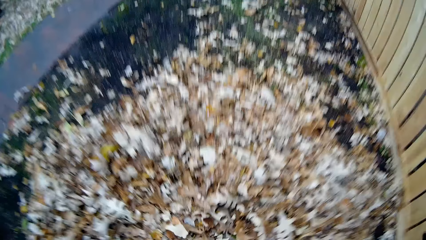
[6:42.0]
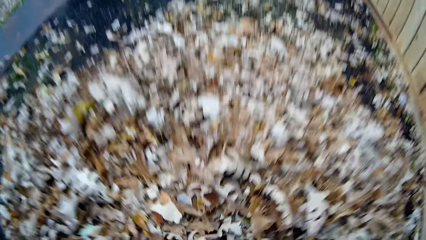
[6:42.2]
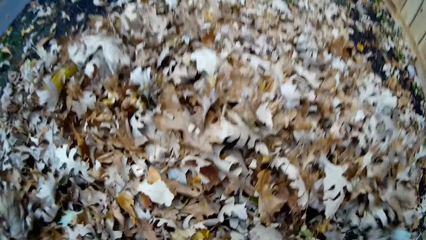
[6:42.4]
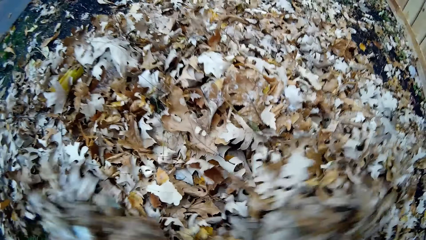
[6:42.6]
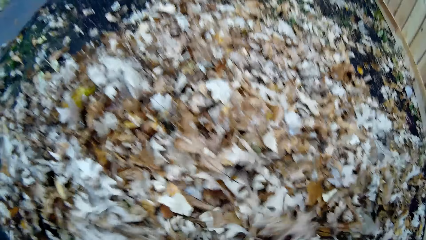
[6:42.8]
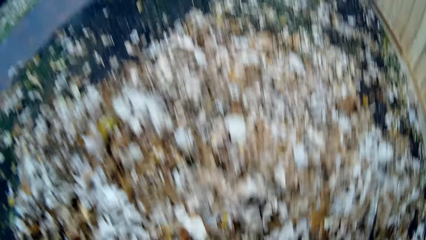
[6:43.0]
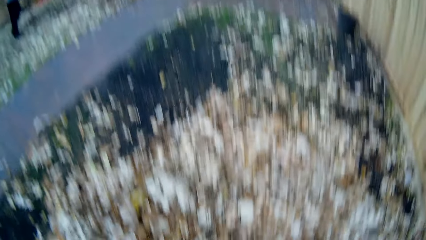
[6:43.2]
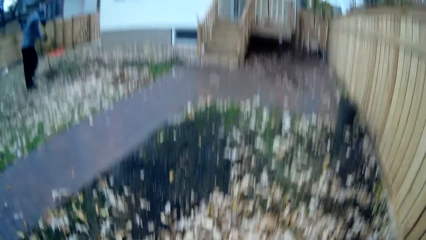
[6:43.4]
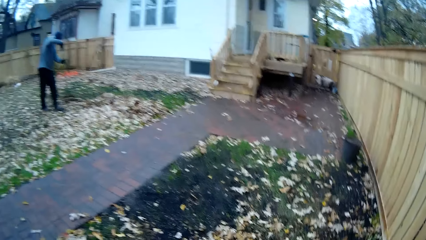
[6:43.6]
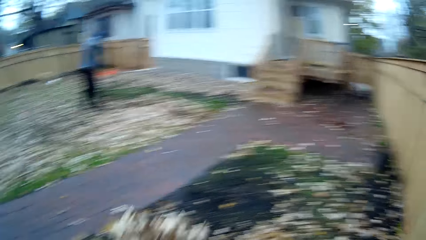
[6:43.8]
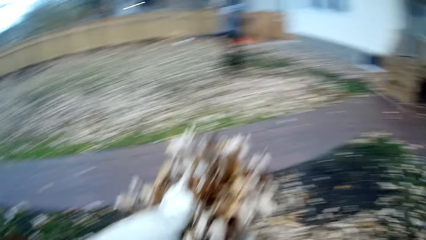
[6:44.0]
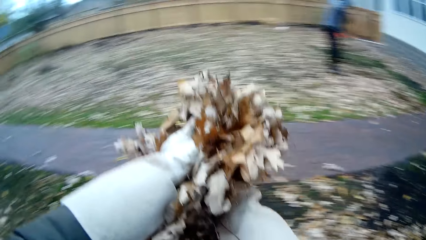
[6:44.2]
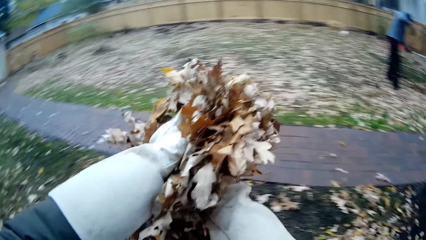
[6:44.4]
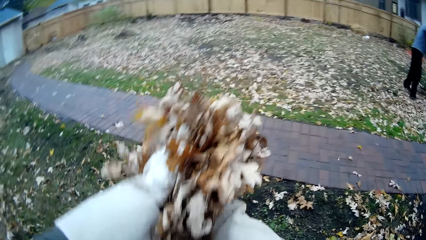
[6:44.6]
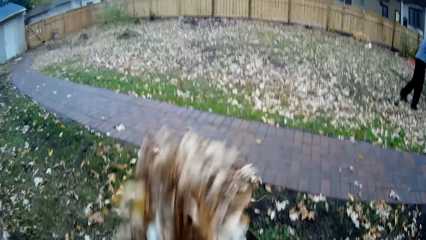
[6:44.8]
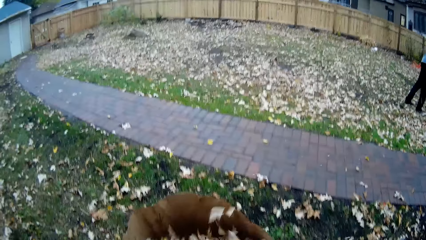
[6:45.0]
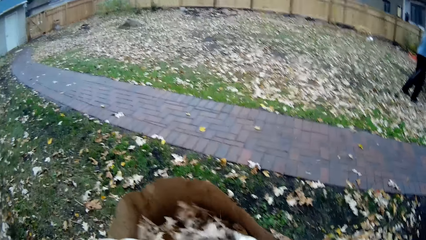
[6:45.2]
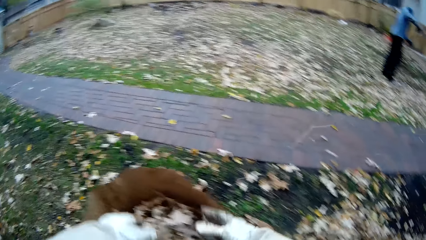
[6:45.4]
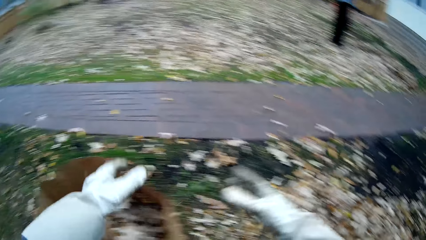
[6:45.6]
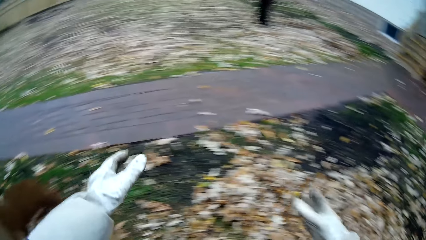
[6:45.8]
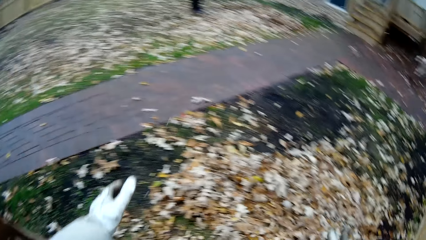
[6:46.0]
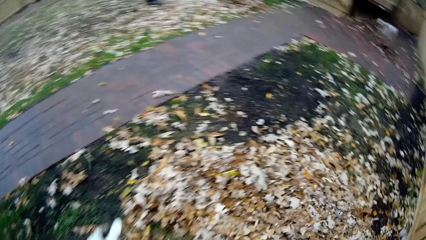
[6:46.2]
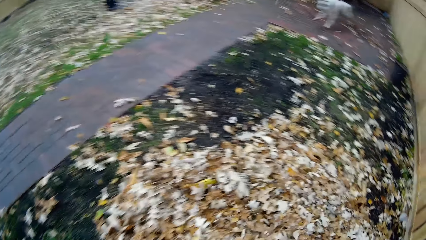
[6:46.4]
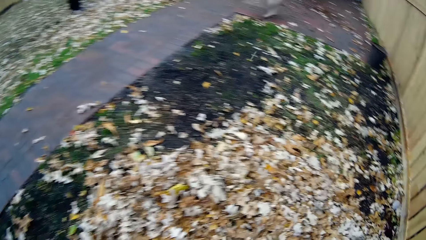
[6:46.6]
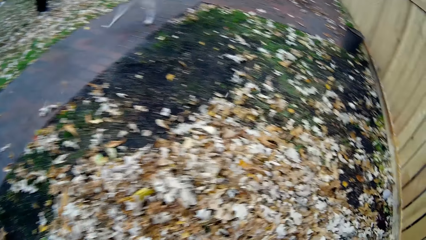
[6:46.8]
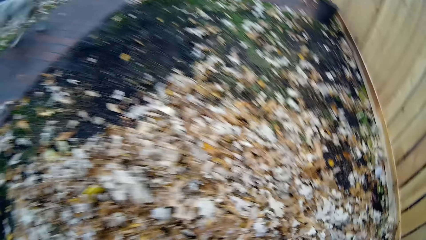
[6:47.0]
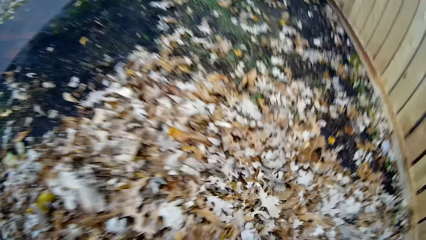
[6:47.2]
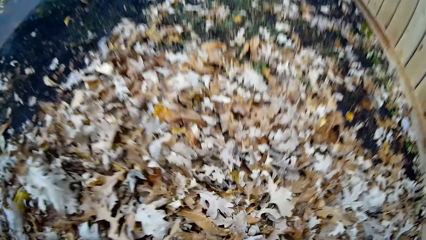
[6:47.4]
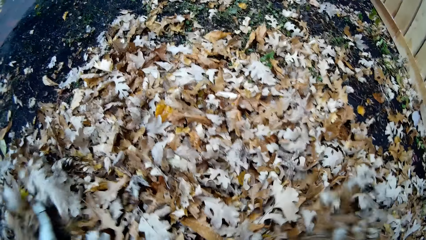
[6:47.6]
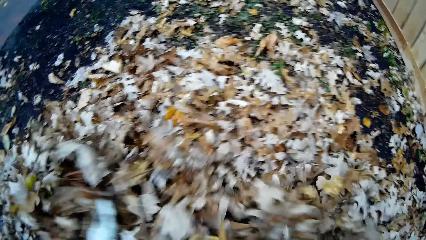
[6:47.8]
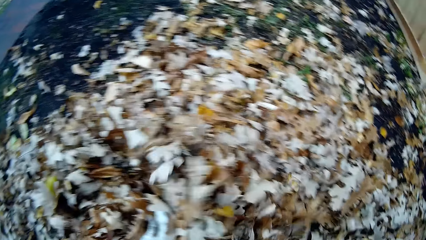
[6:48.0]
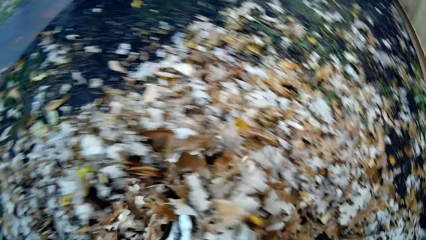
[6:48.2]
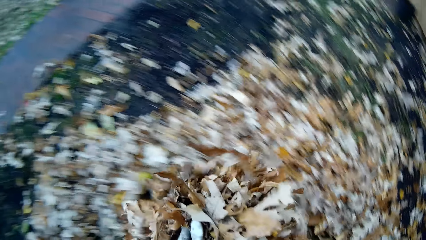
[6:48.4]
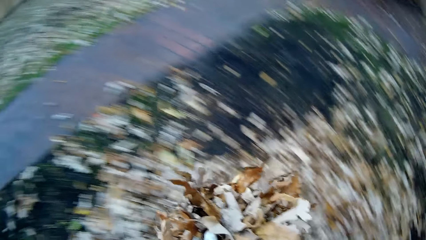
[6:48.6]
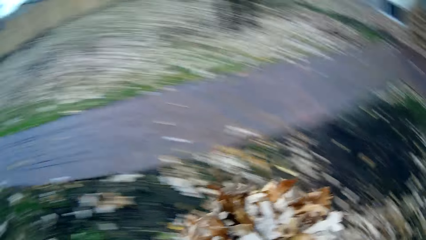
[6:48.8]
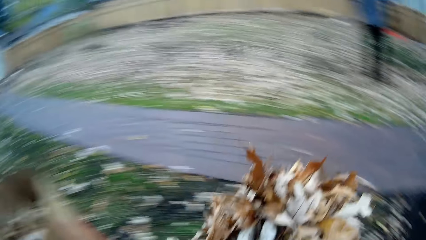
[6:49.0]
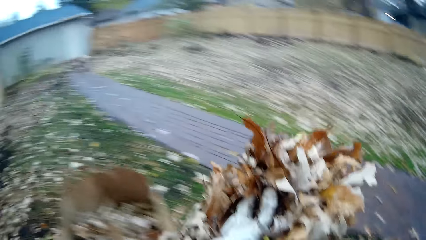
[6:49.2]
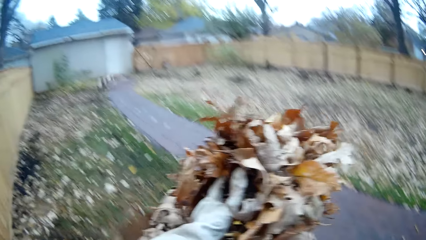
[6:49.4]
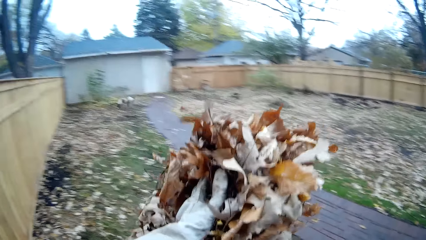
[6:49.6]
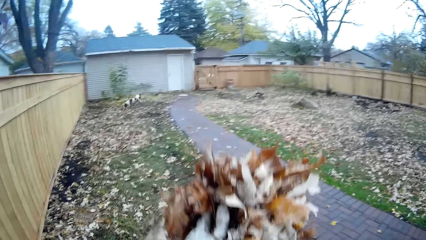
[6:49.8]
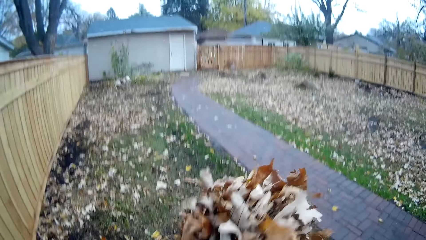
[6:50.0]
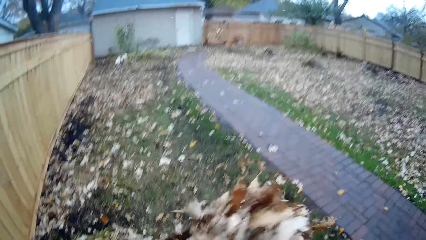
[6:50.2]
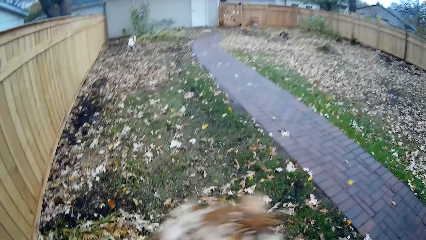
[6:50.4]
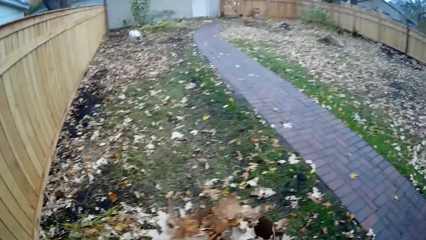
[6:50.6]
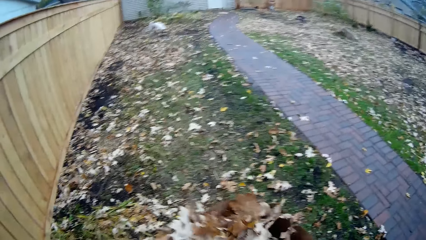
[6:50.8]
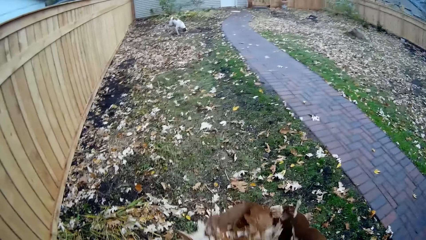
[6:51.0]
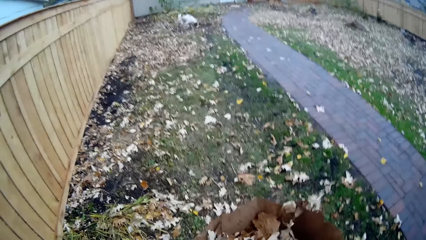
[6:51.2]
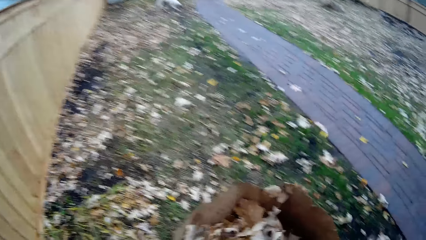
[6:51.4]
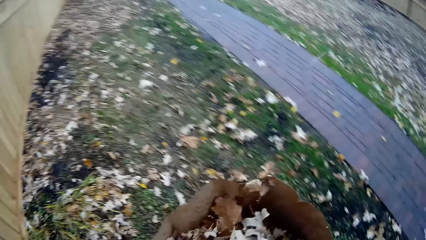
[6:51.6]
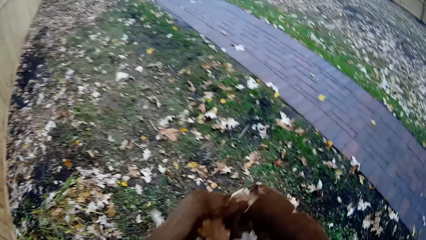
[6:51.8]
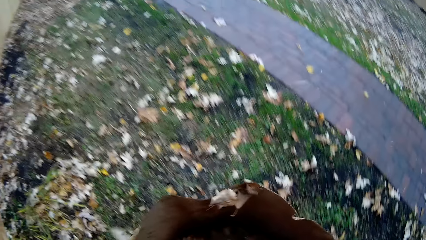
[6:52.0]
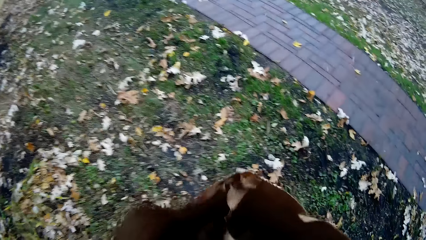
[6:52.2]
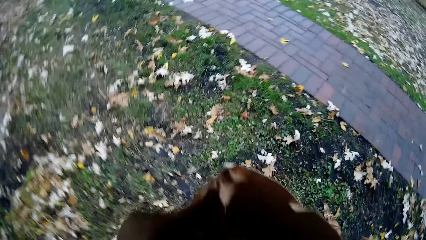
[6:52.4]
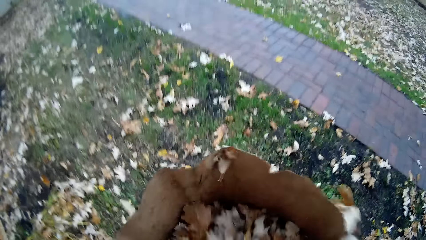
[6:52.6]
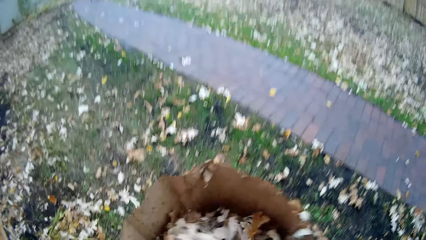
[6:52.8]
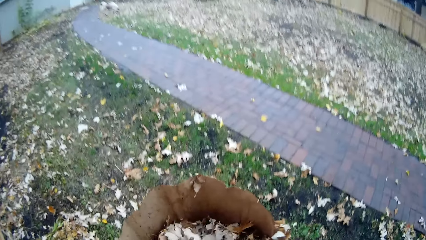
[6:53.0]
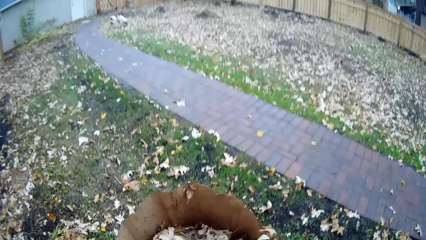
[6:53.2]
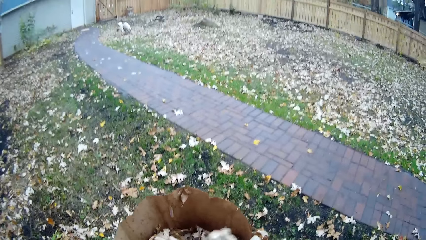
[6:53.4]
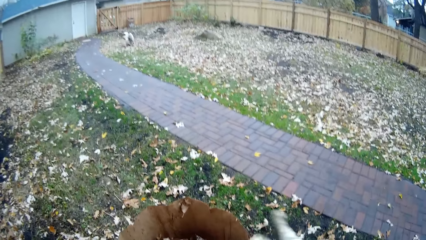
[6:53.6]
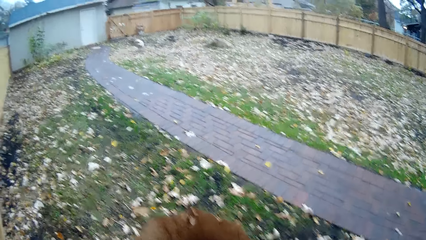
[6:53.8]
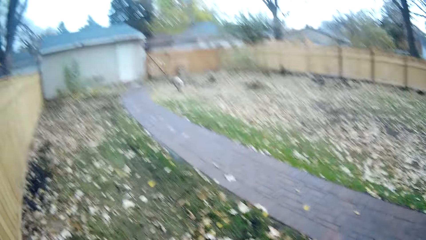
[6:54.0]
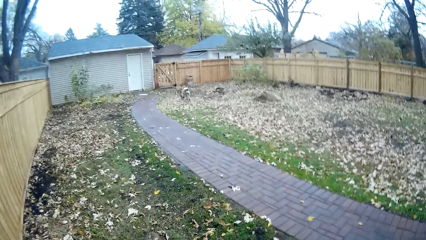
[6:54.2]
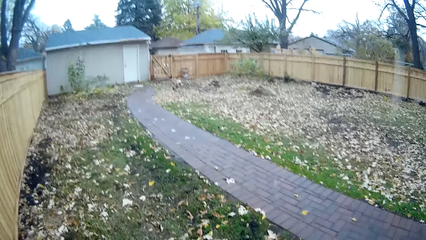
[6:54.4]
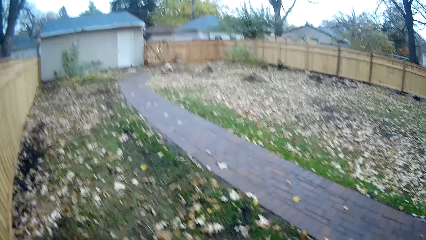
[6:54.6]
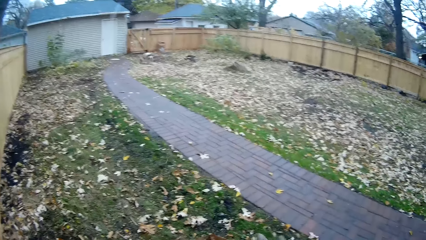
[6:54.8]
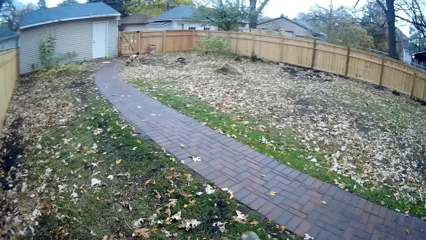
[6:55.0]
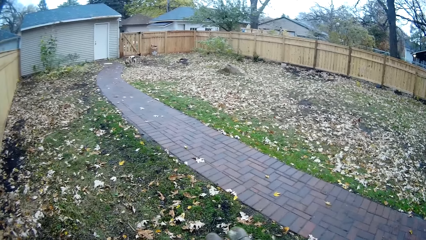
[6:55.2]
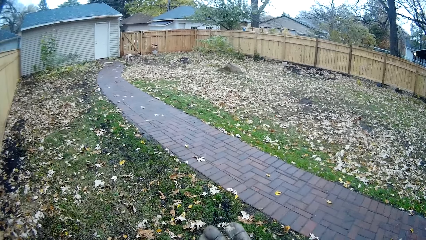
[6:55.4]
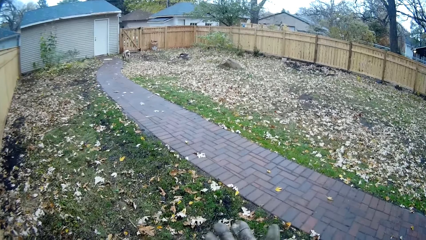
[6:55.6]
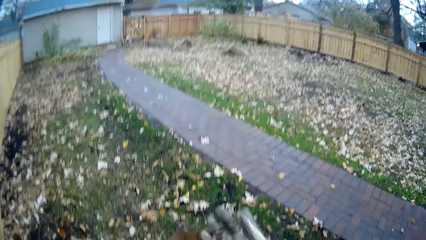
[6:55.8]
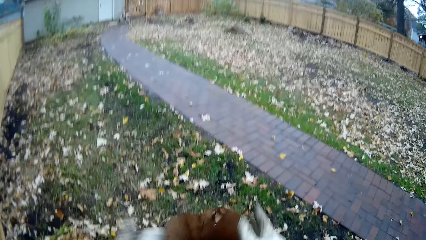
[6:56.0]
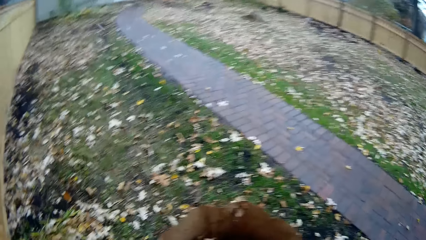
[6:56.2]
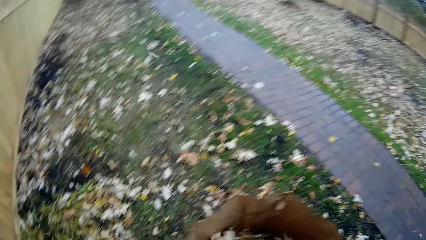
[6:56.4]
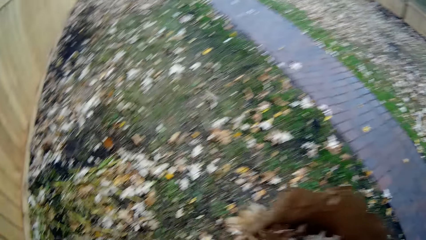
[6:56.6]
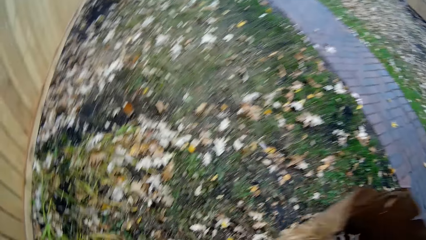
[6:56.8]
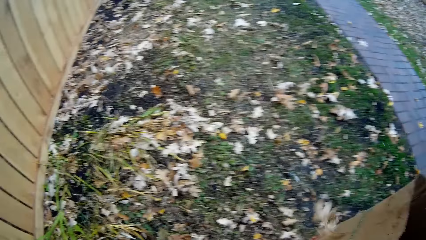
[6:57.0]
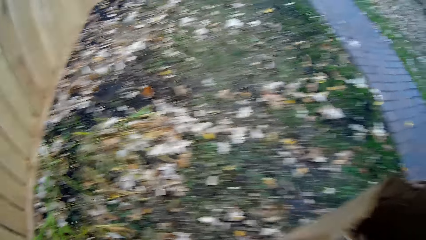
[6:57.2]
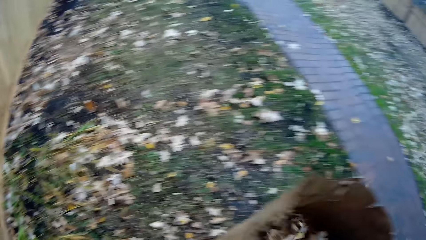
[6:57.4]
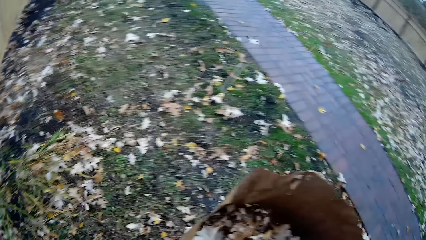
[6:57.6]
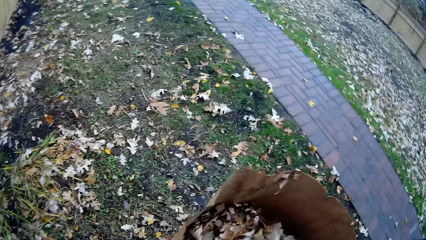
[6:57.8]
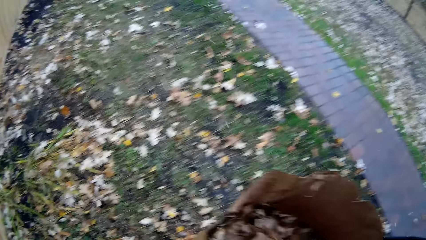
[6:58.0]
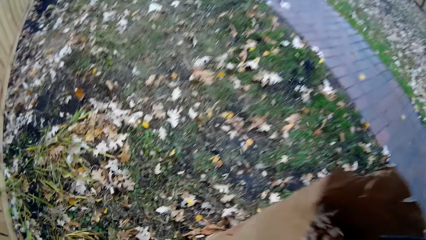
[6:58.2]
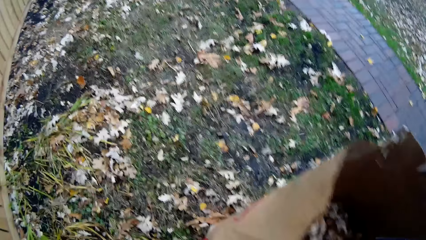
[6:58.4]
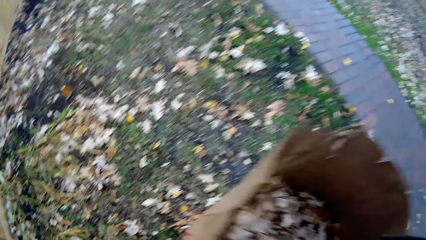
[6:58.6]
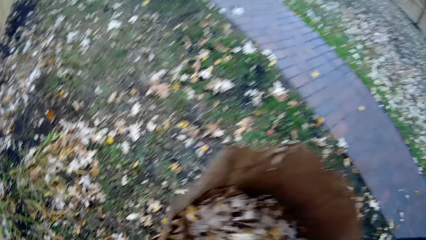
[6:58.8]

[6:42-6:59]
The man gathers dry leaves on the ground together with the rake in both hands. The camera wearer packs up the dry leaves on the ground with both hands. He drops the dry leaves in his hands inside the paper bag on the ground. He packs up the dry leaves on the ground with both hands. He drops the dry leaves in his hands inside the paper bag on the ground. He looks around the area. He presses in the dry leaves in the paper bag with his right hand.
